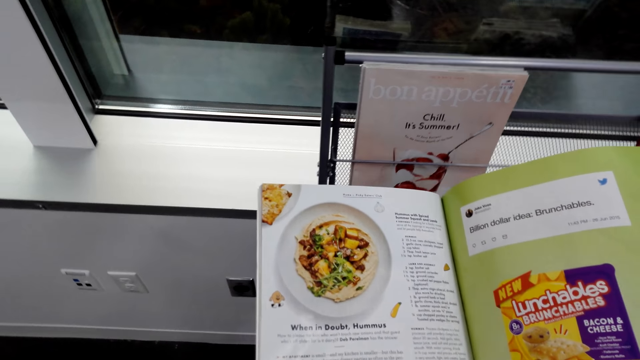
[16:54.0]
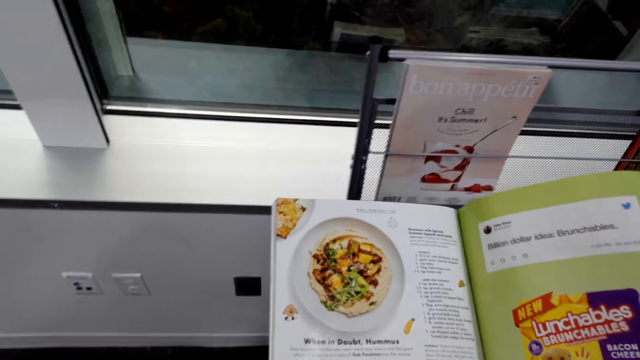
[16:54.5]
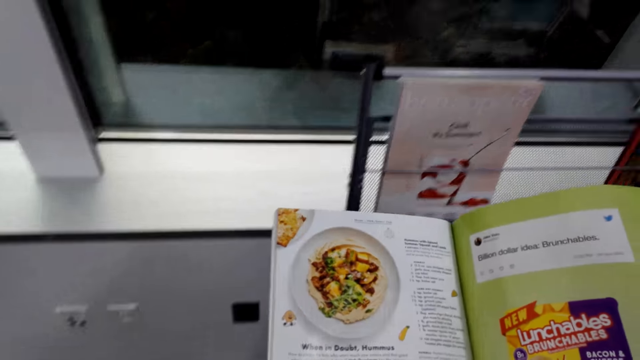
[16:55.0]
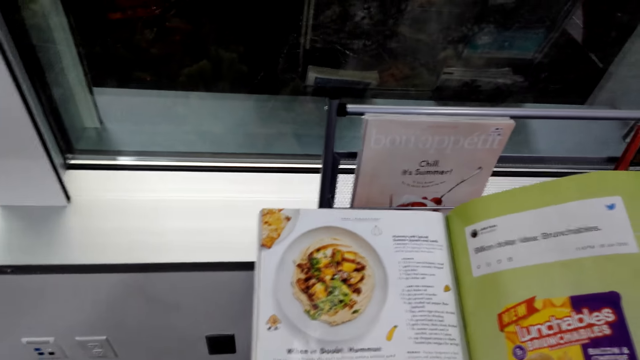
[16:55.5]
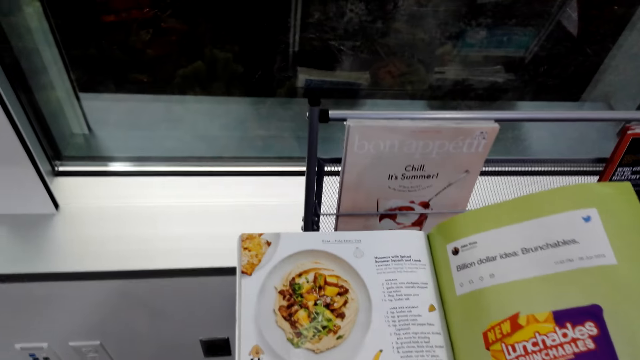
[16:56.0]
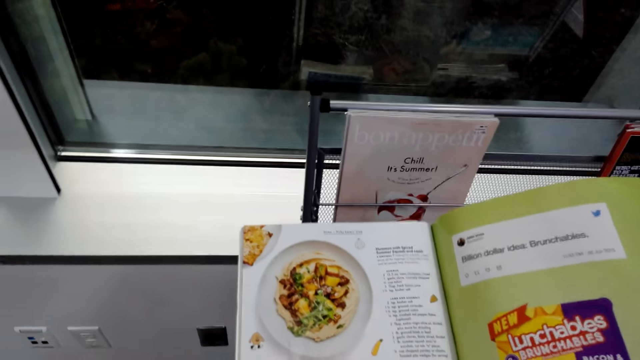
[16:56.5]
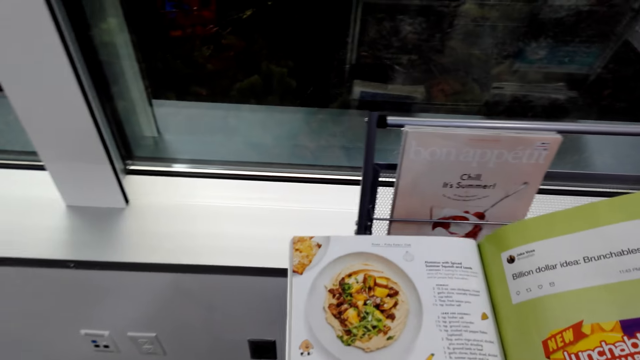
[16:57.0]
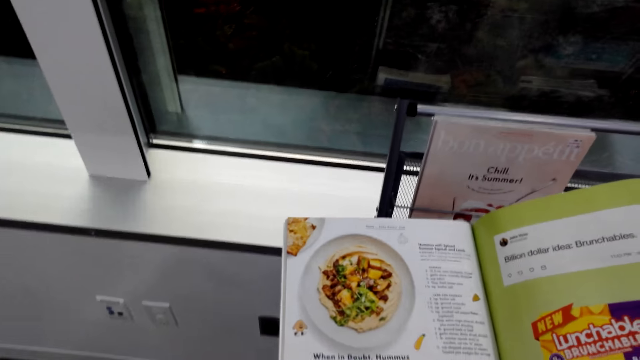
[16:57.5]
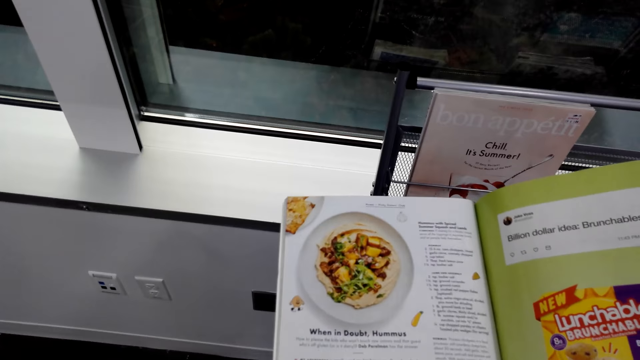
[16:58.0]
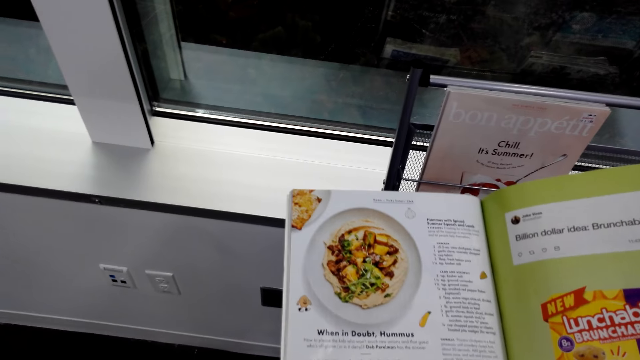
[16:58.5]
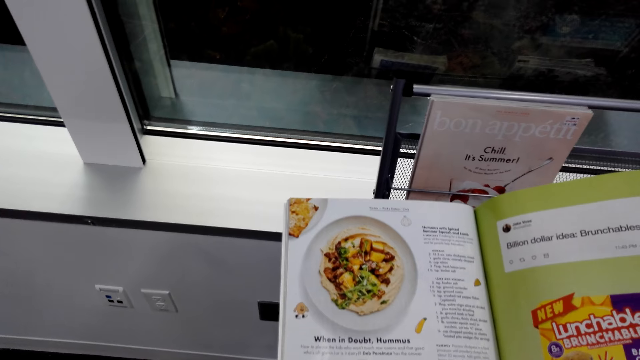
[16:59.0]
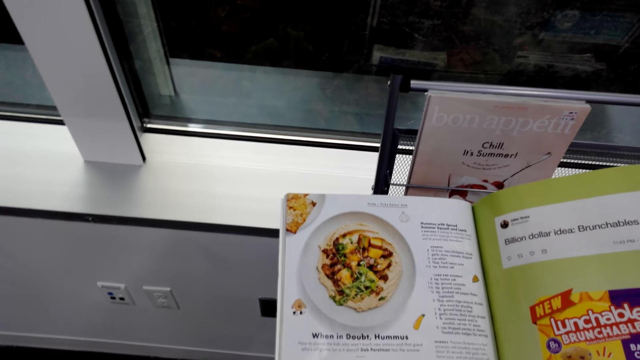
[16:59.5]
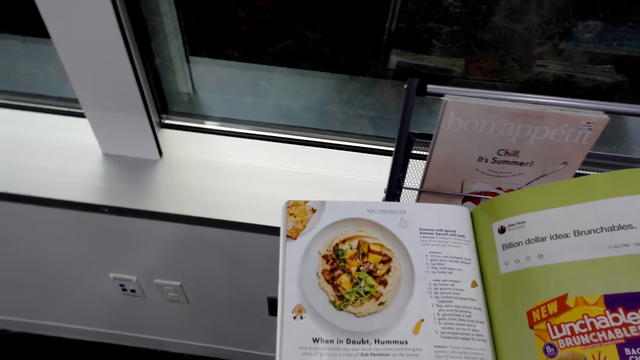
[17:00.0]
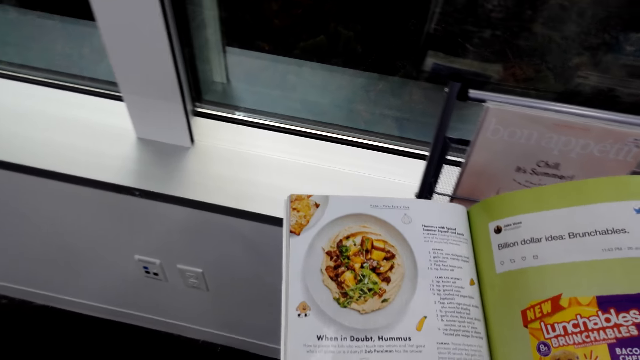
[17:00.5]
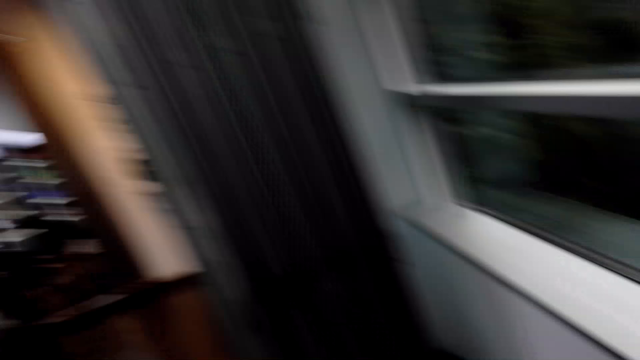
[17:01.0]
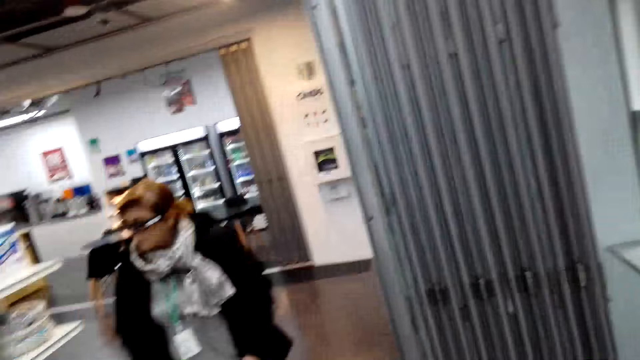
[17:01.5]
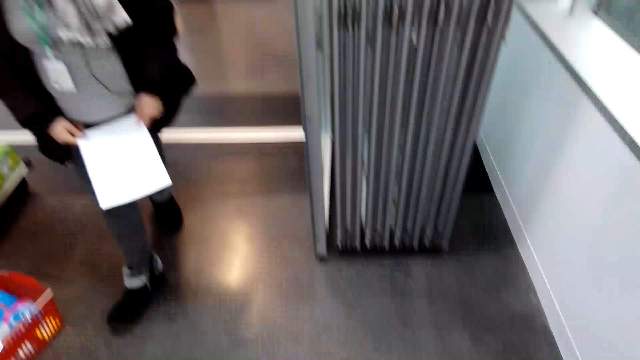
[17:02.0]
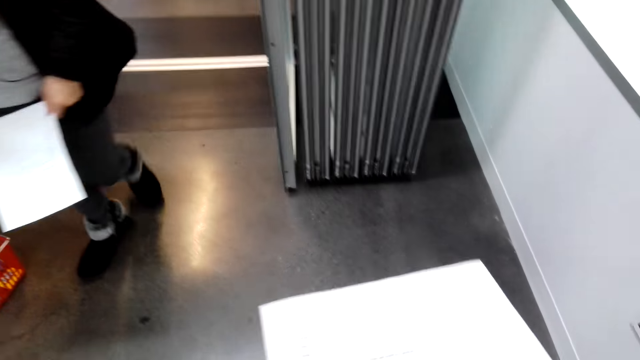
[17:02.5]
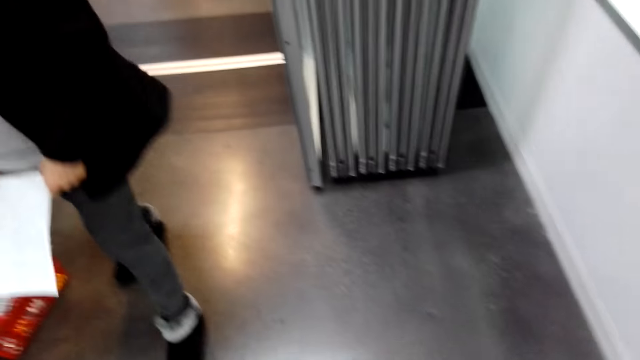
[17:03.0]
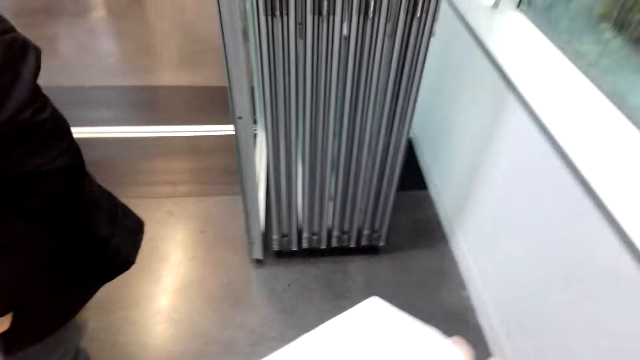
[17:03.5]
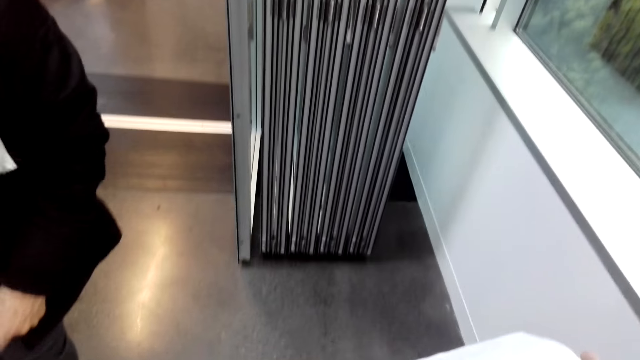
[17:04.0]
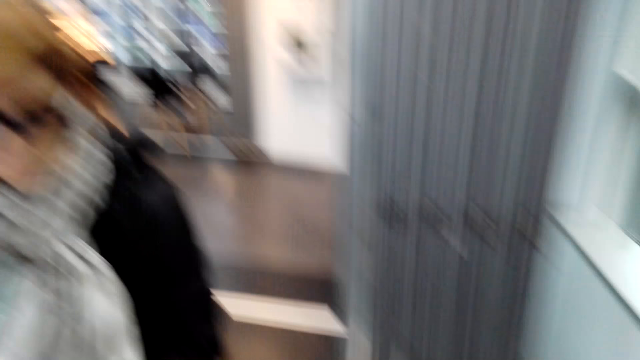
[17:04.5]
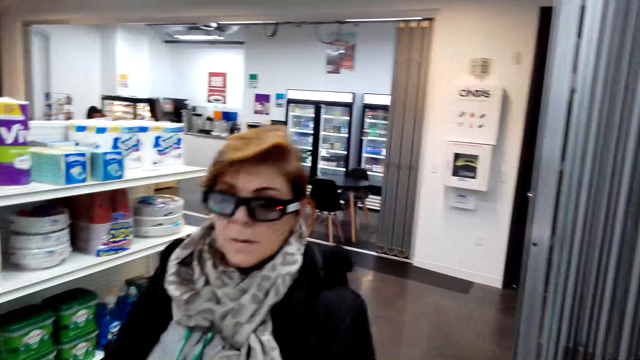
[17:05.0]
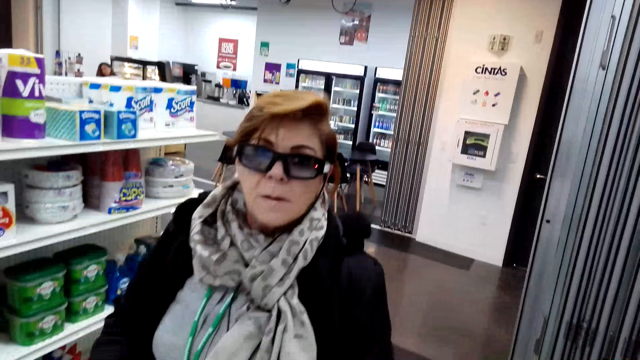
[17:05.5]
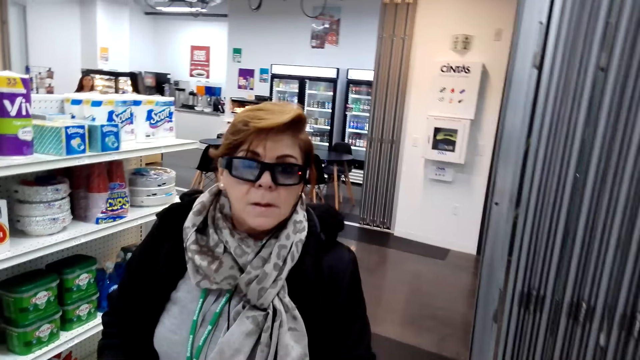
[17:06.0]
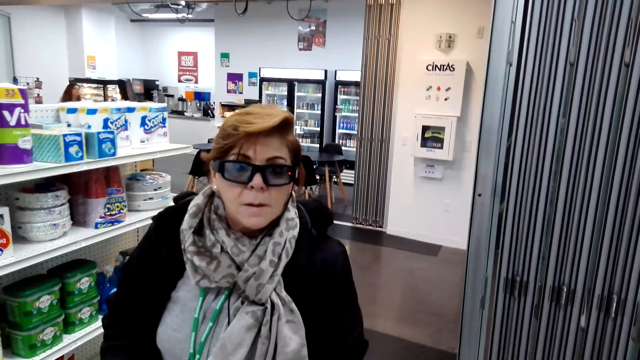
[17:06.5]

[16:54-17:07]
A woman converses with the camera wearer. The woman holds a printed paper. The camera wearer holds a printed paper. The woman walks towards the camera wearer. The woman converses with the camera wearer.

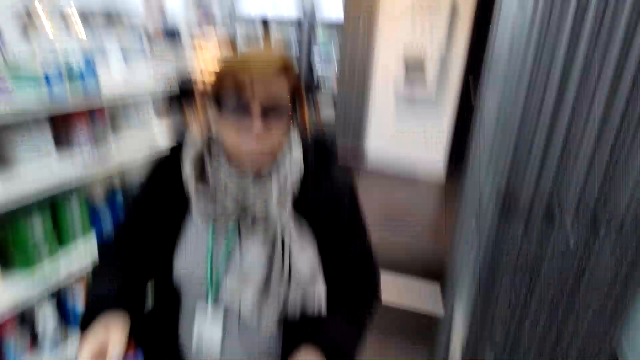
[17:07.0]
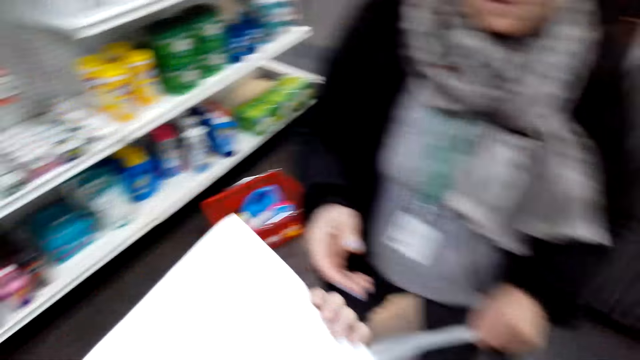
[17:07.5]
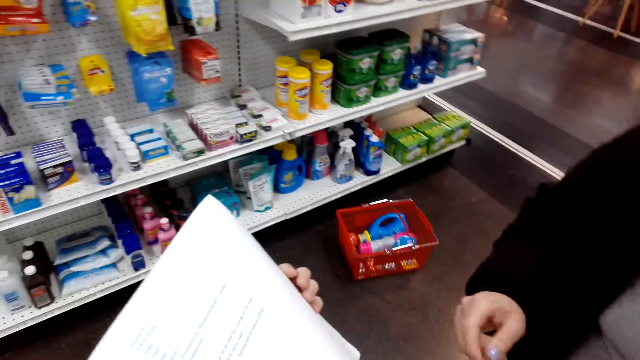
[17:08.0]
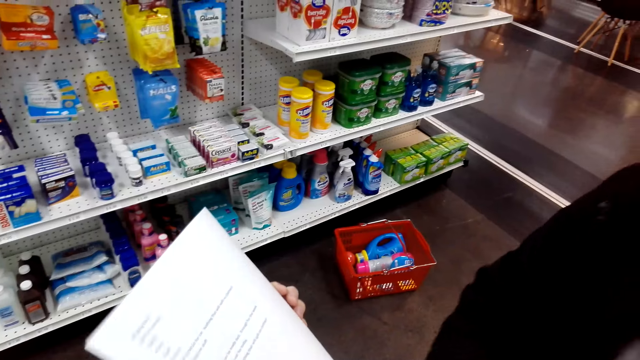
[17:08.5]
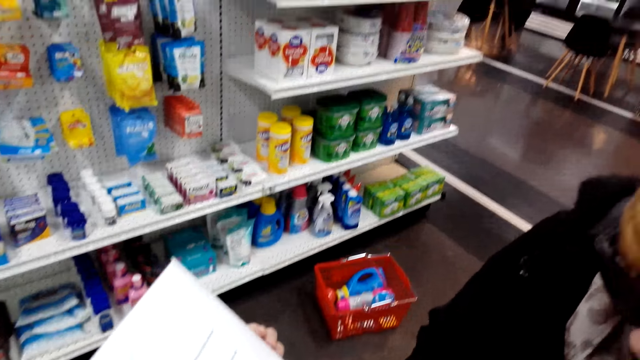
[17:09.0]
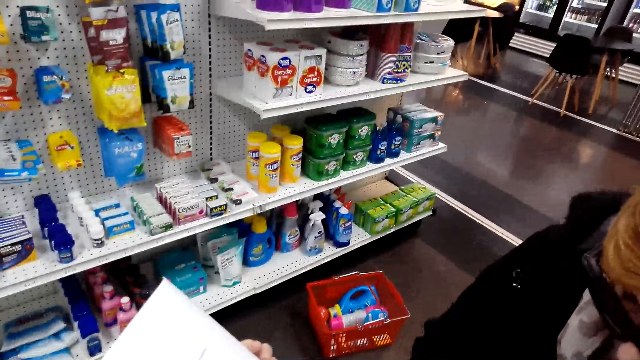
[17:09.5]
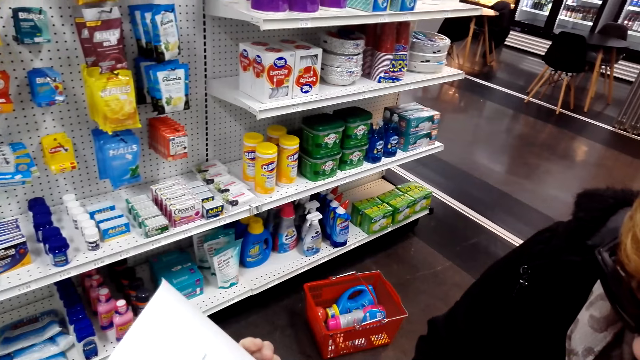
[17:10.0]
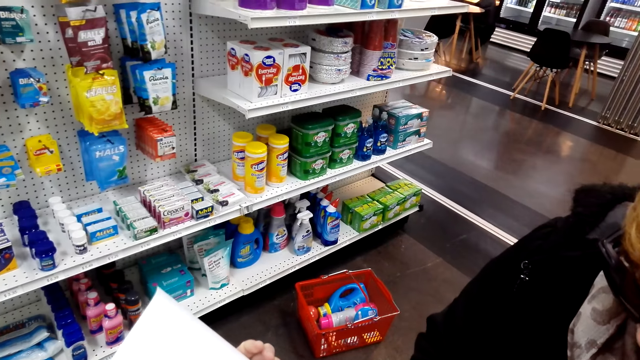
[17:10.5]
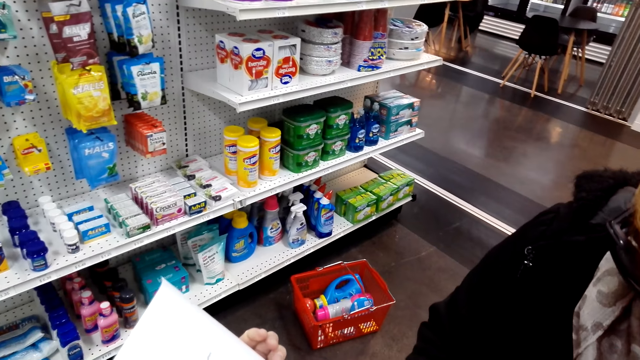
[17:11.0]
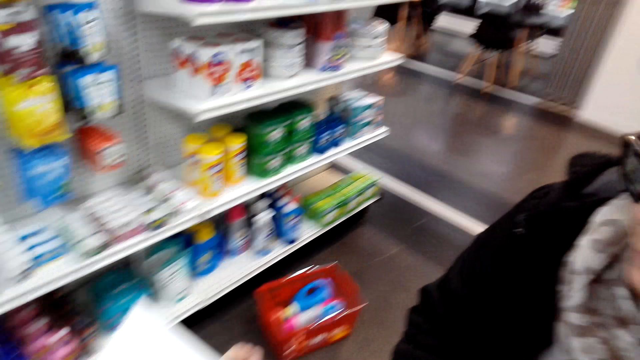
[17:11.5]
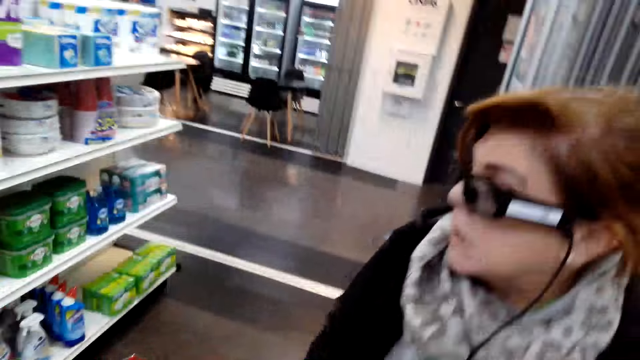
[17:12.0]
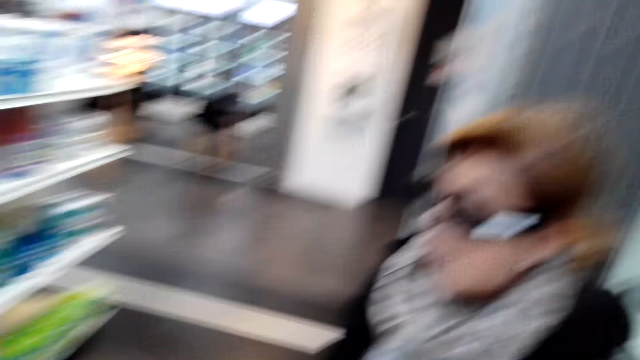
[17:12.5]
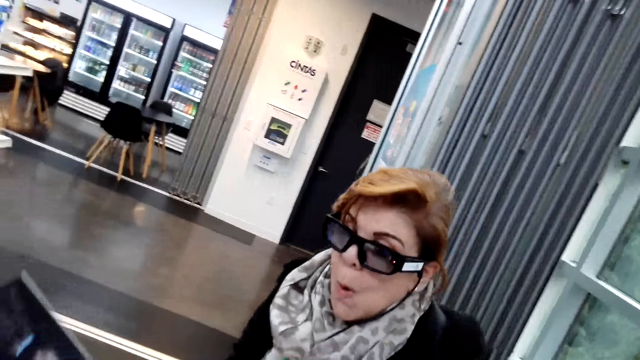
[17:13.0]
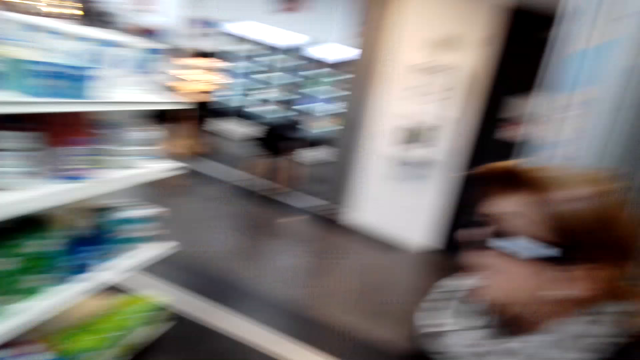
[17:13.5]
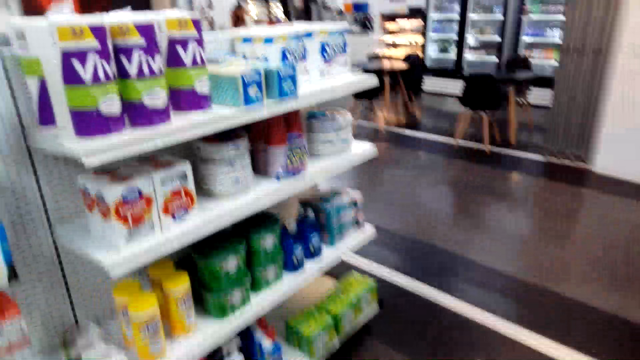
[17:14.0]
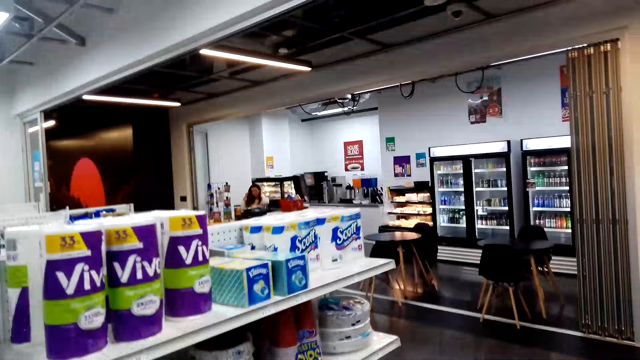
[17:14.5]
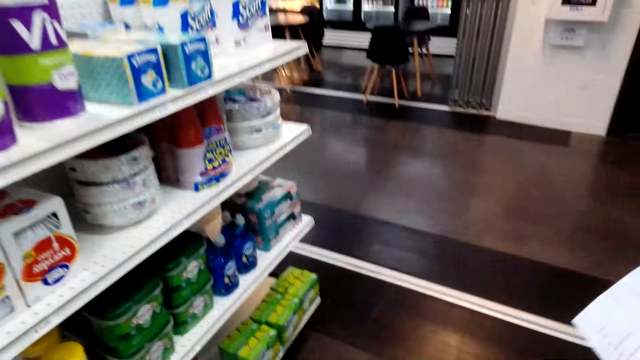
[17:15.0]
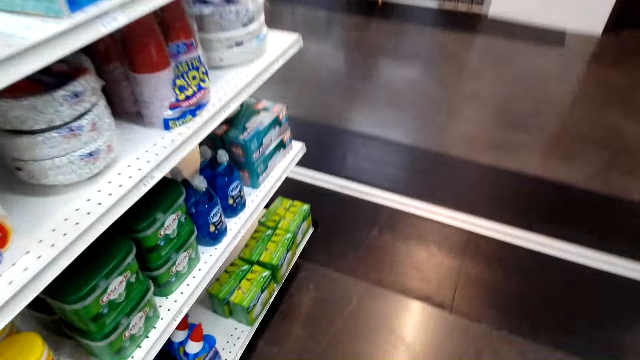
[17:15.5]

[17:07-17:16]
The camera wearer holds a printed paper. A woman converses with the camera wearer. The camera wearer shows a health magazine to the woman. They look around as they walk. They hold the magazine. They converse with the woman. They converse with the woman again.
